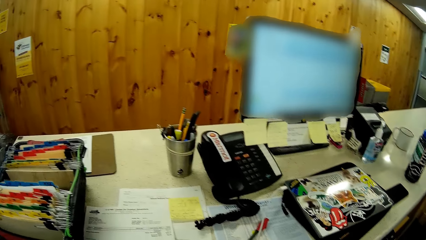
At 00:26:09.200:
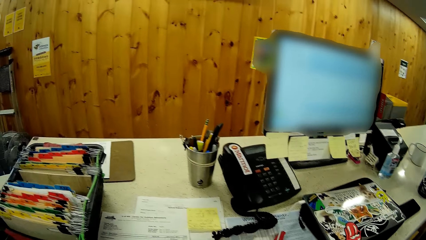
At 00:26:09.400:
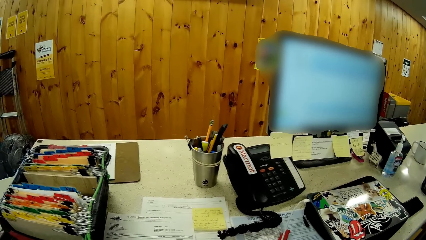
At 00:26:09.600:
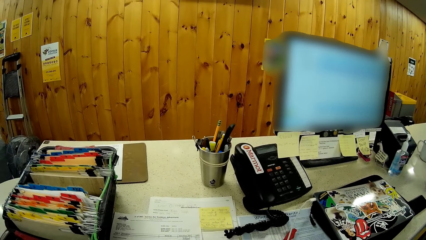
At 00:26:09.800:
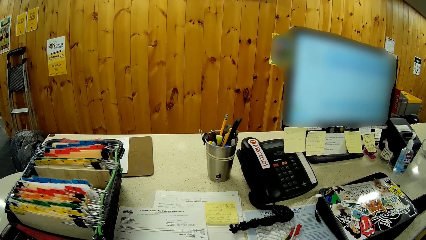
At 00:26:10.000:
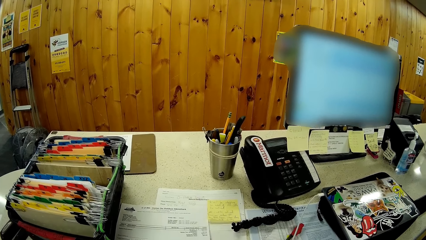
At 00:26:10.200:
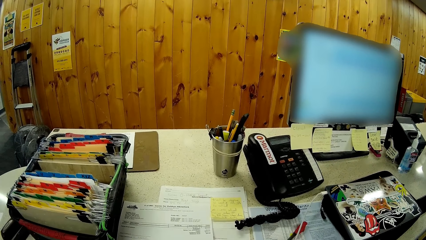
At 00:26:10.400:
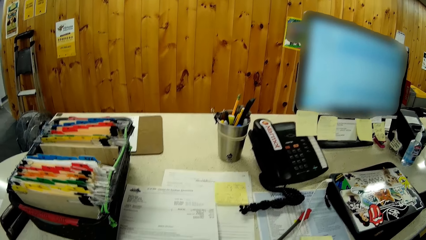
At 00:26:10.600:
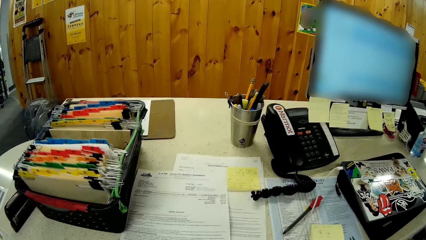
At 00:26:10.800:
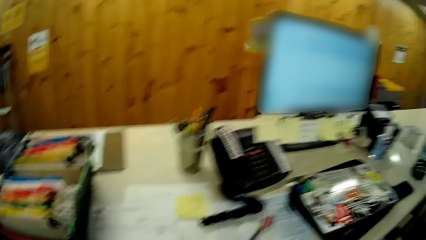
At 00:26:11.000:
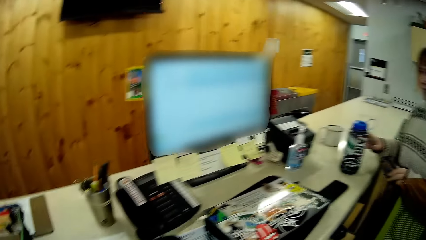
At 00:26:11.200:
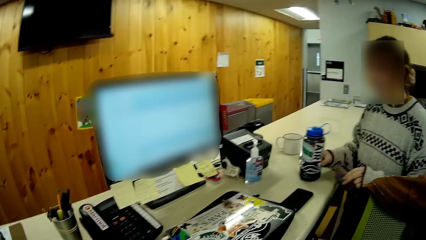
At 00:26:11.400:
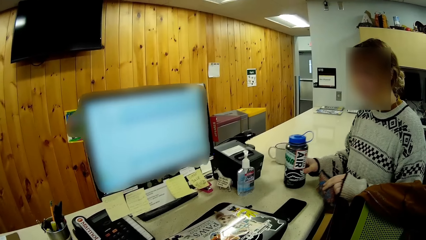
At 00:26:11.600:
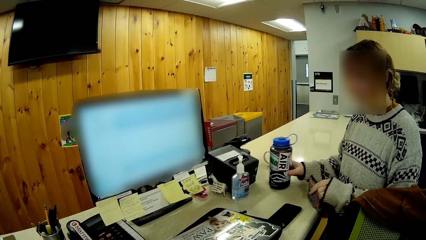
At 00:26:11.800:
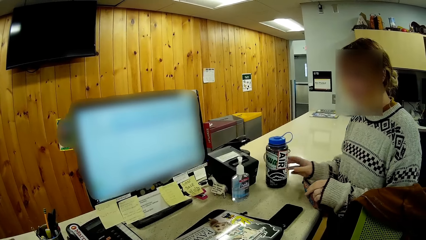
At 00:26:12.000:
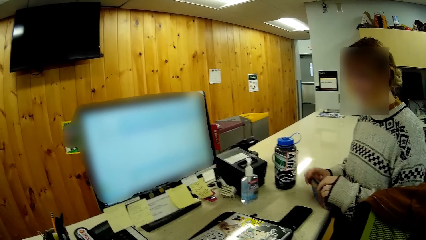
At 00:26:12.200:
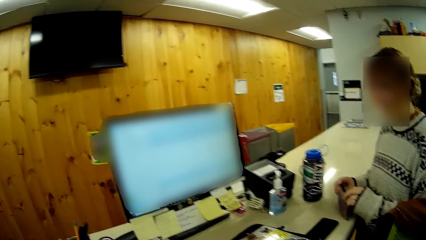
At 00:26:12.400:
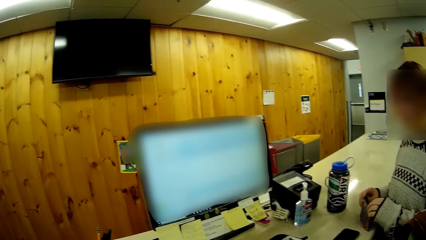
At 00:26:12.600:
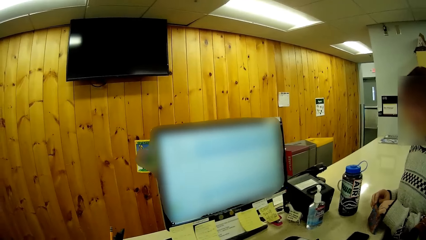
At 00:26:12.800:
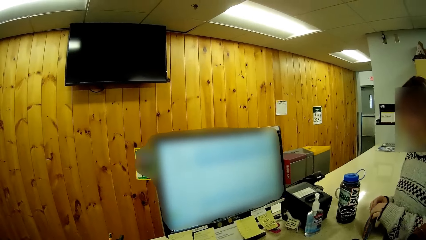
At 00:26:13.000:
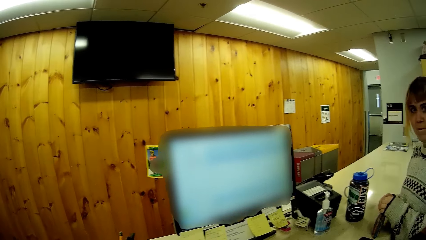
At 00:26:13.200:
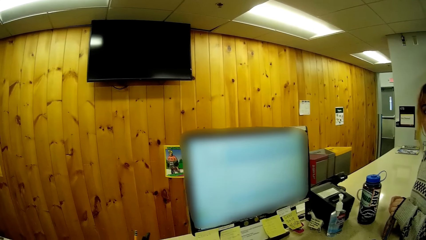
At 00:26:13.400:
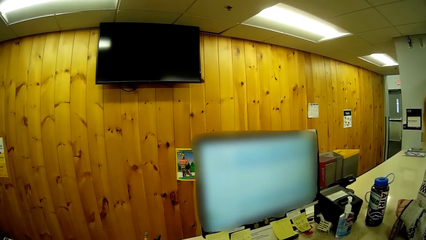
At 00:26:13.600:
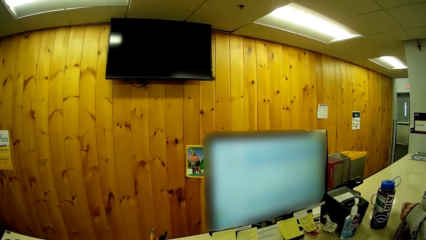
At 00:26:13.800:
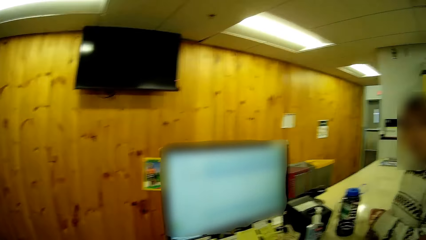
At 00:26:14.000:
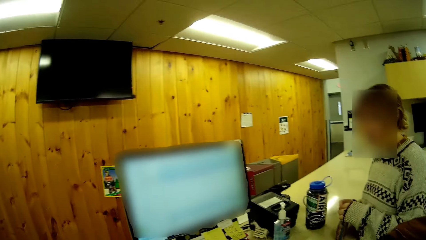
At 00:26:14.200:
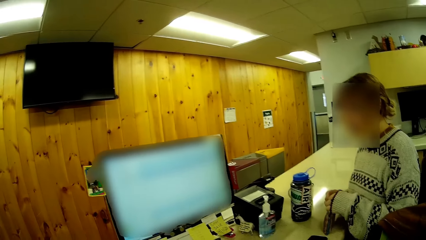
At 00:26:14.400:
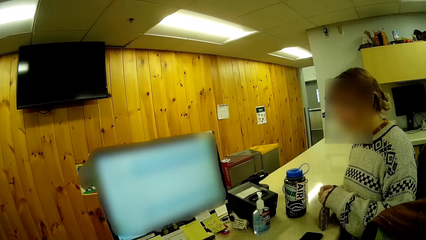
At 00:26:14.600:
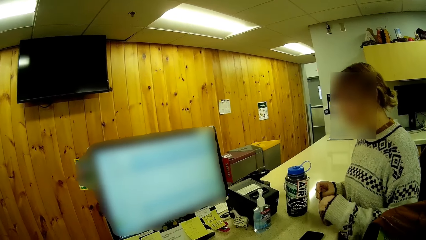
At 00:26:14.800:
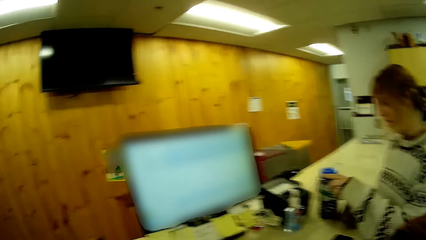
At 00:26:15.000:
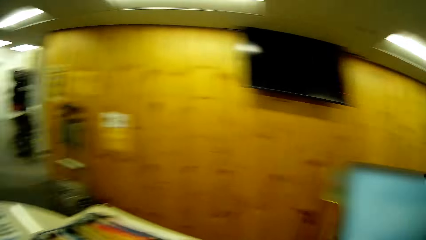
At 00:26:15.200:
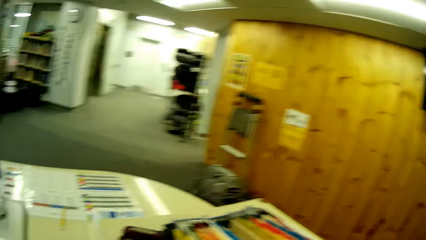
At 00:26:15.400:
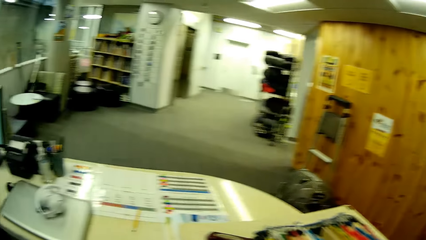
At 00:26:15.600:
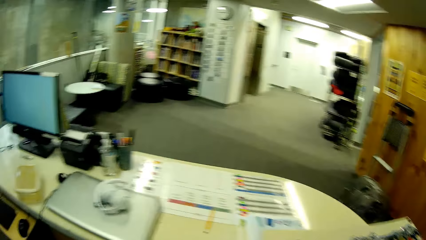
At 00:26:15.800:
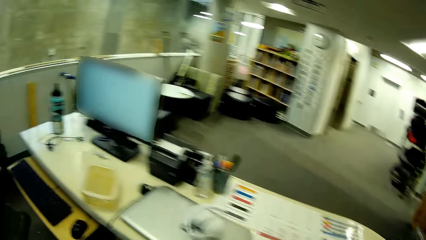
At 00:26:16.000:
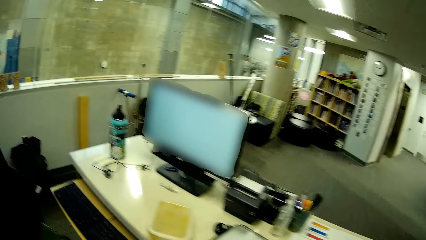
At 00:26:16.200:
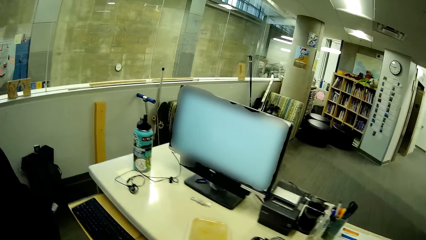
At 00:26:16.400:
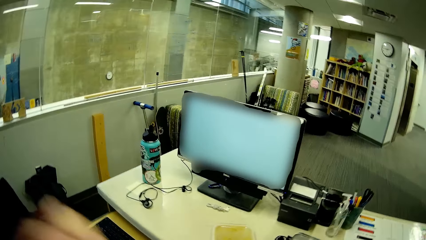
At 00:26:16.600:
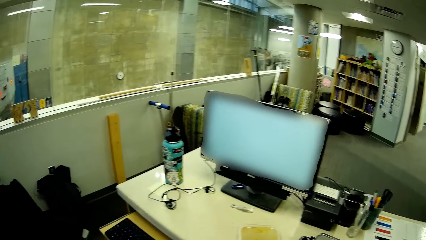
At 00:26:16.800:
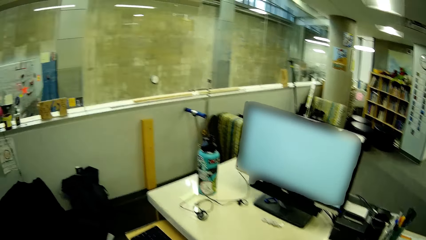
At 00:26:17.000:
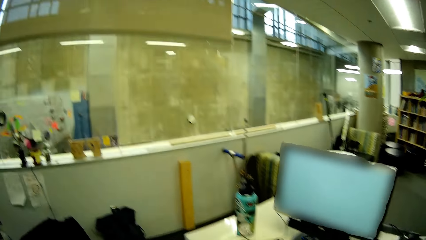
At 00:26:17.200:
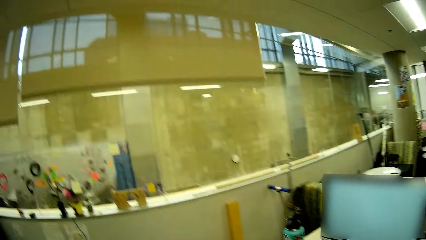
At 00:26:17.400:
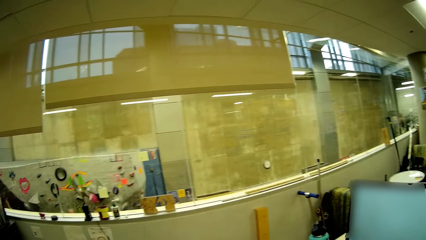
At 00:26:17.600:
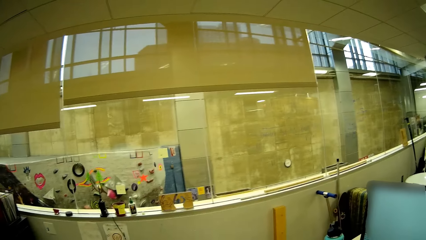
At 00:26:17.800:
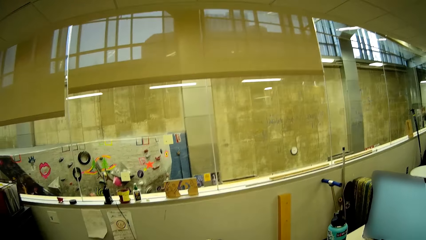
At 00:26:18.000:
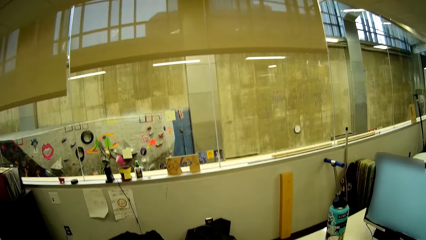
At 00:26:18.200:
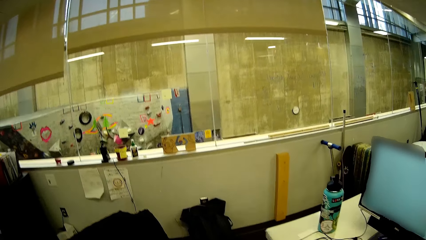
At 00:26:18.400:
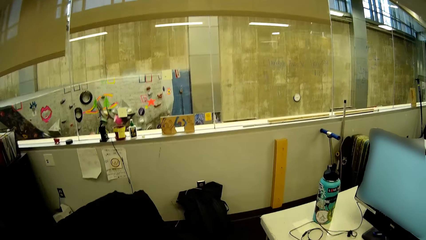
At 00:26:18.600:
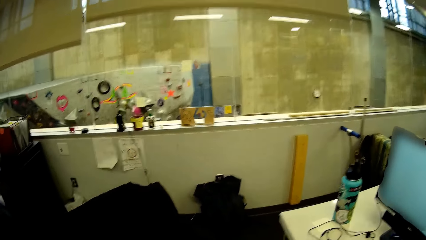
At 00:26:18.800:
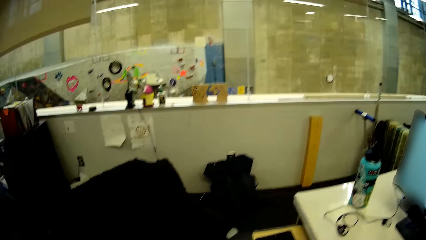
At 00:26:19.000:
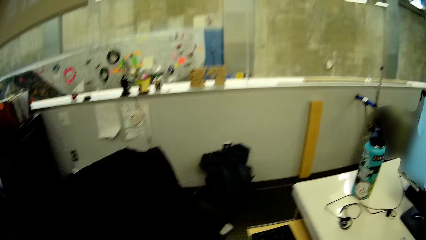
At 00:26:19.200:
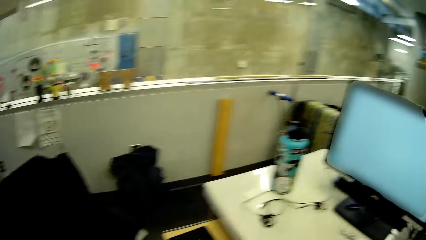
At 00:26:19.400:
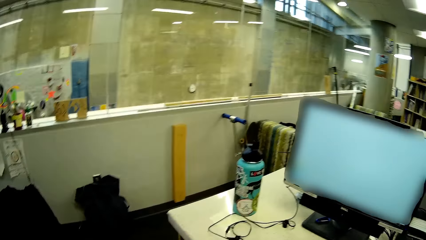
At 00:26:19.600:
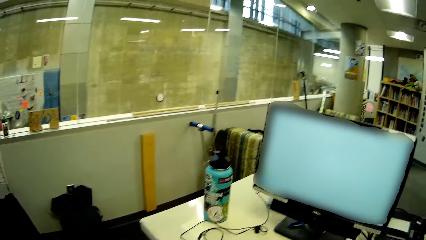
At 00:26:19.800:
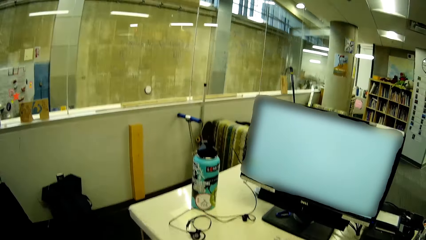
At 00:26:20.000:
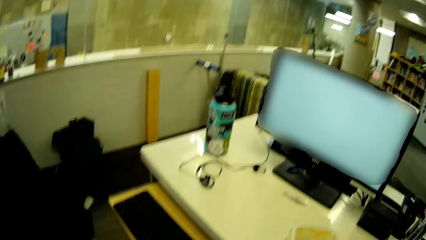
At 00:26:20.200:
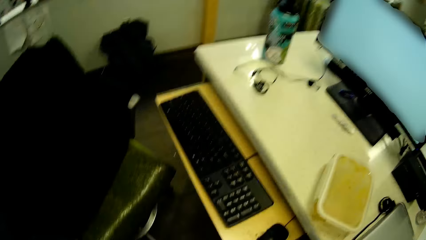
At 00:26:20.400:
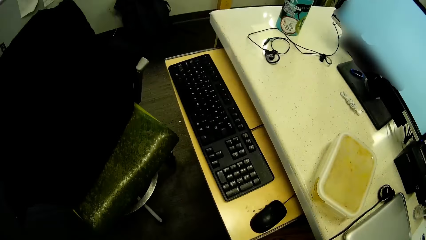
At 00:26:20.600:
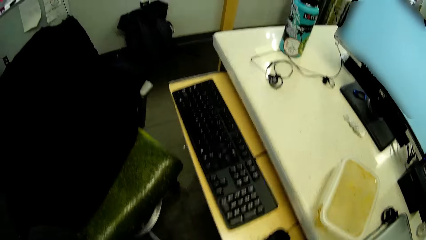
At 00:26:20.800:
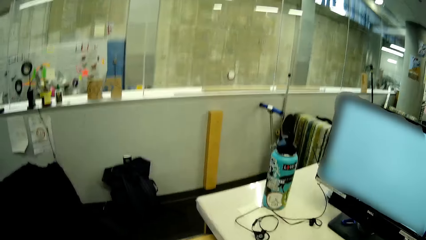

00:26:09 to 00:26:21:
The camera wearer looks around.
